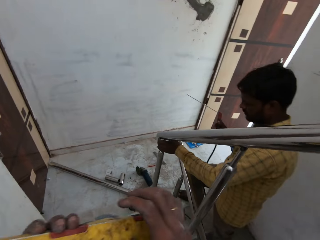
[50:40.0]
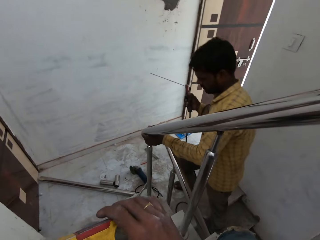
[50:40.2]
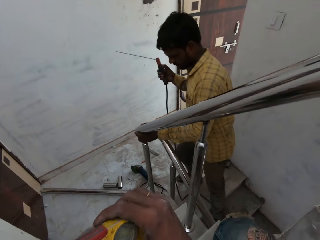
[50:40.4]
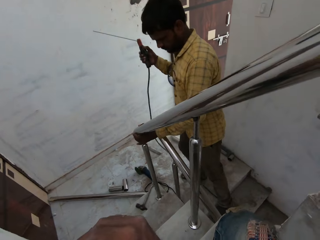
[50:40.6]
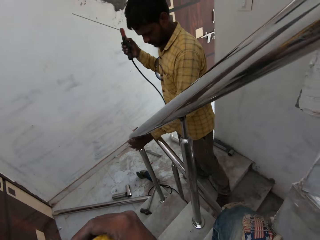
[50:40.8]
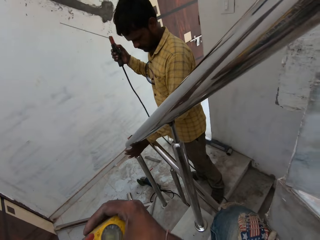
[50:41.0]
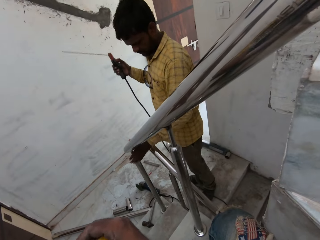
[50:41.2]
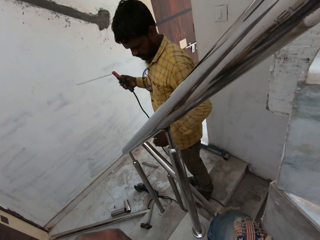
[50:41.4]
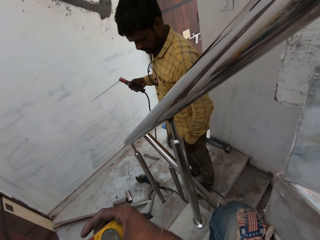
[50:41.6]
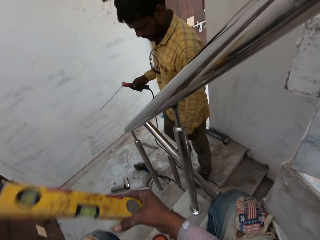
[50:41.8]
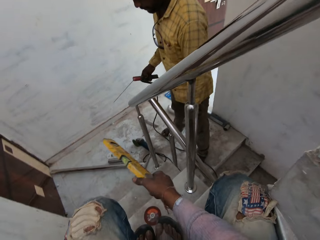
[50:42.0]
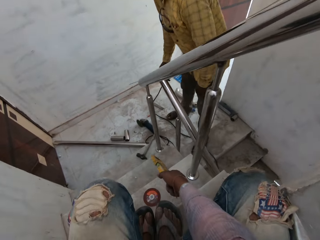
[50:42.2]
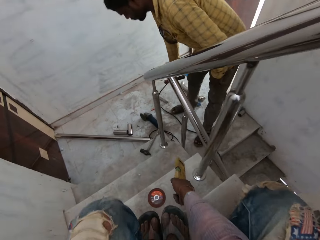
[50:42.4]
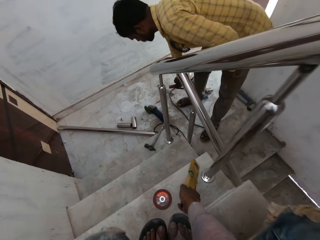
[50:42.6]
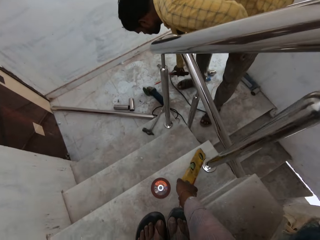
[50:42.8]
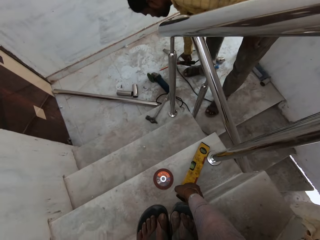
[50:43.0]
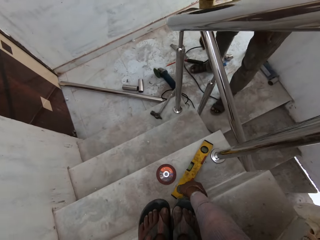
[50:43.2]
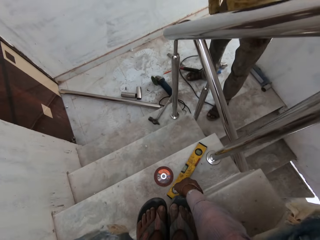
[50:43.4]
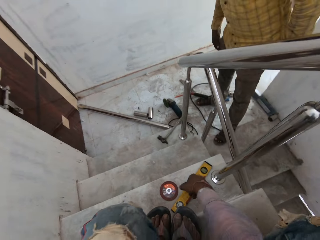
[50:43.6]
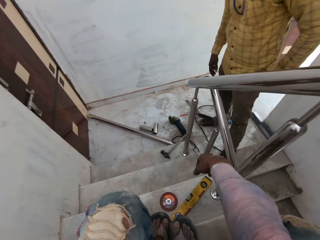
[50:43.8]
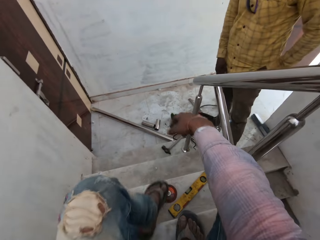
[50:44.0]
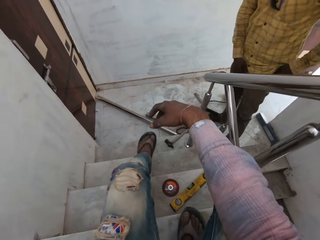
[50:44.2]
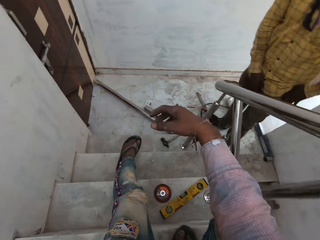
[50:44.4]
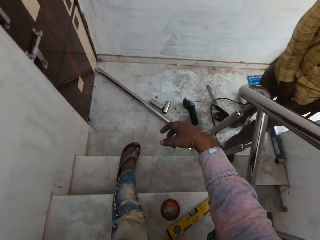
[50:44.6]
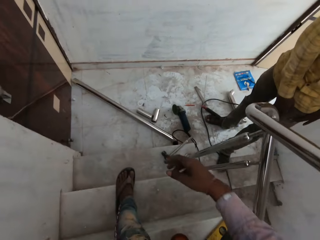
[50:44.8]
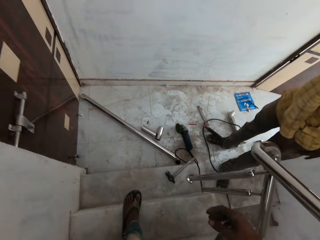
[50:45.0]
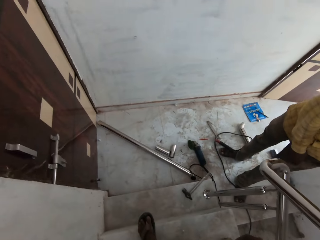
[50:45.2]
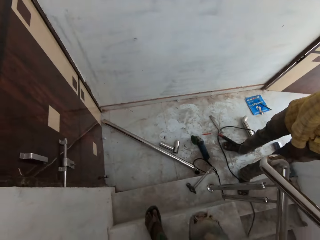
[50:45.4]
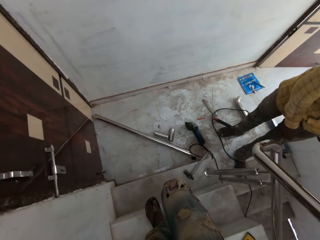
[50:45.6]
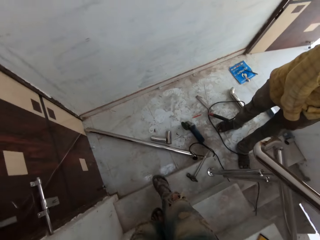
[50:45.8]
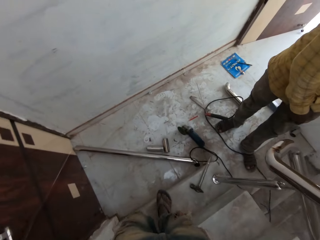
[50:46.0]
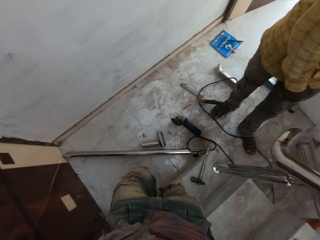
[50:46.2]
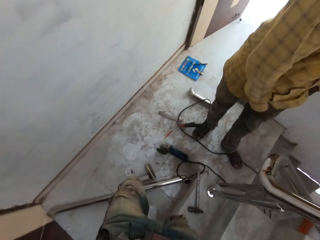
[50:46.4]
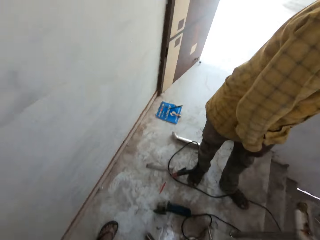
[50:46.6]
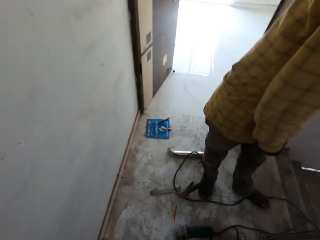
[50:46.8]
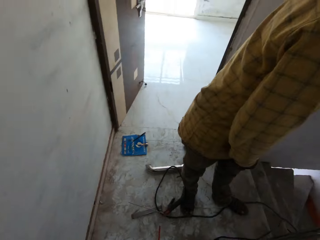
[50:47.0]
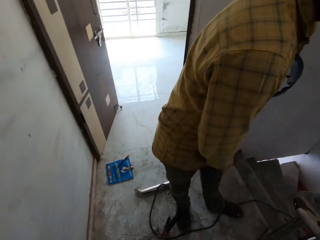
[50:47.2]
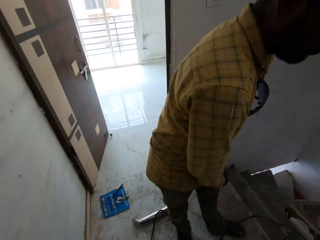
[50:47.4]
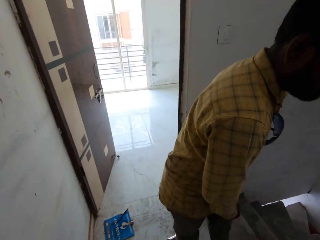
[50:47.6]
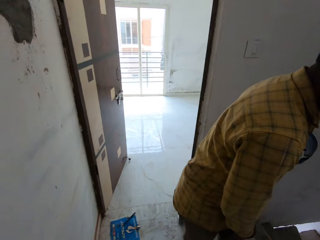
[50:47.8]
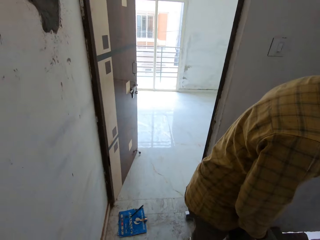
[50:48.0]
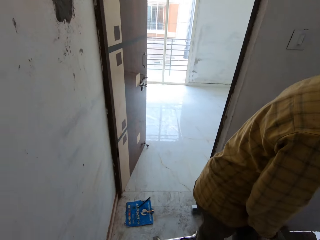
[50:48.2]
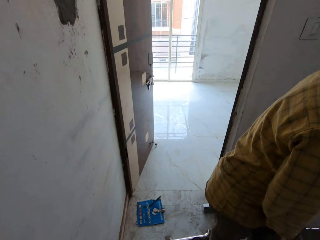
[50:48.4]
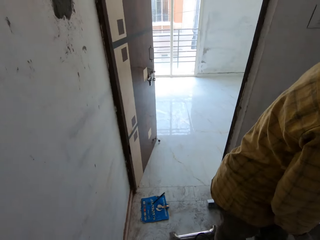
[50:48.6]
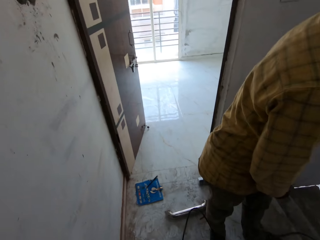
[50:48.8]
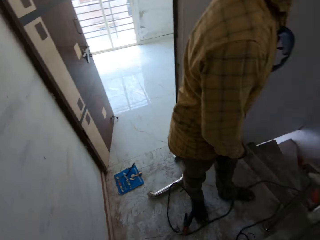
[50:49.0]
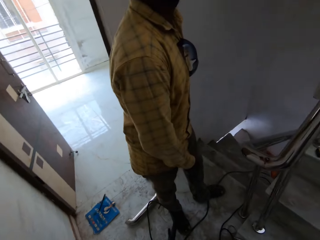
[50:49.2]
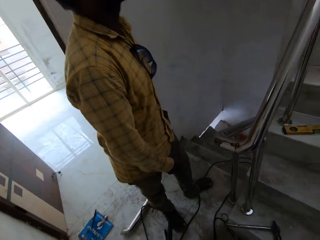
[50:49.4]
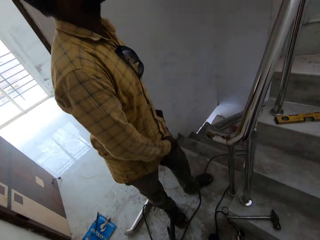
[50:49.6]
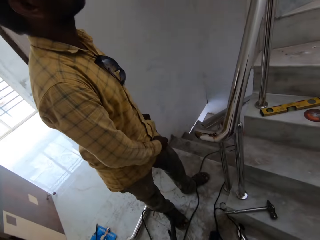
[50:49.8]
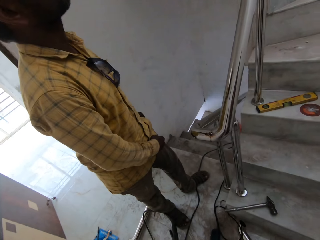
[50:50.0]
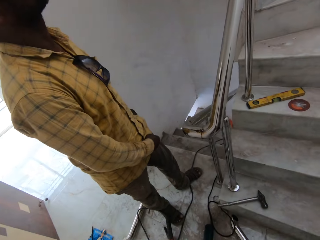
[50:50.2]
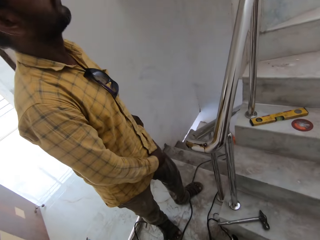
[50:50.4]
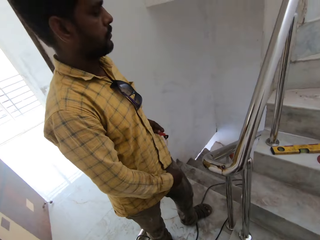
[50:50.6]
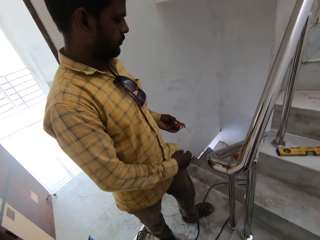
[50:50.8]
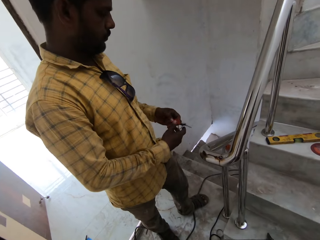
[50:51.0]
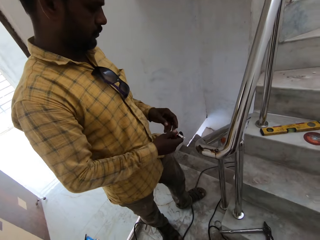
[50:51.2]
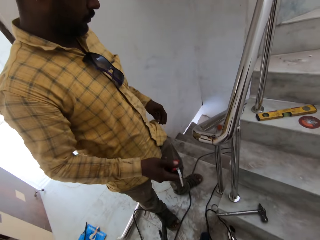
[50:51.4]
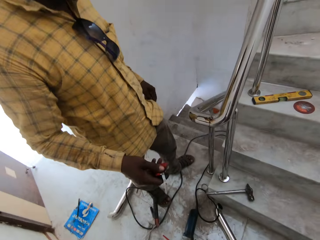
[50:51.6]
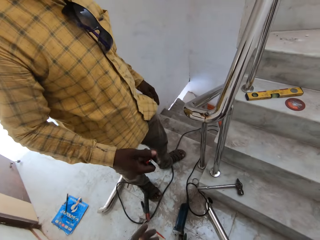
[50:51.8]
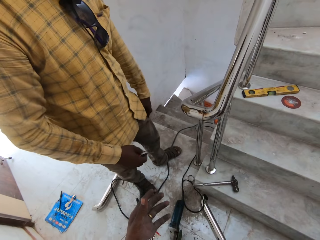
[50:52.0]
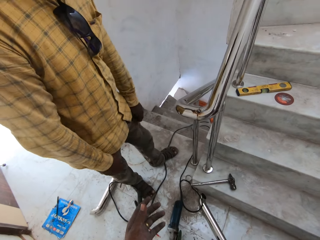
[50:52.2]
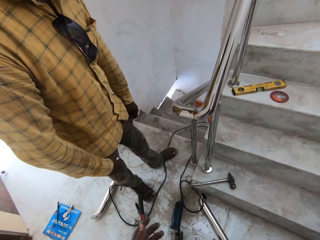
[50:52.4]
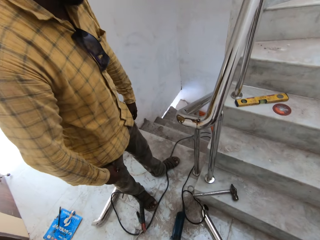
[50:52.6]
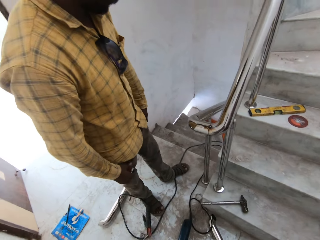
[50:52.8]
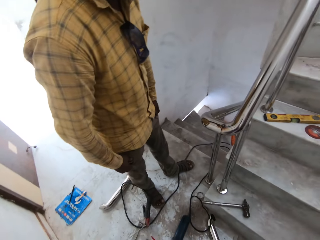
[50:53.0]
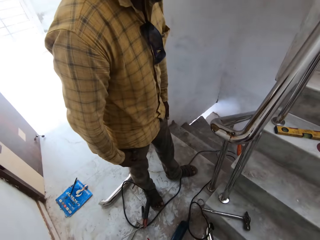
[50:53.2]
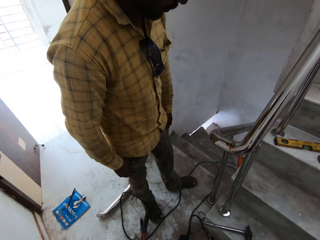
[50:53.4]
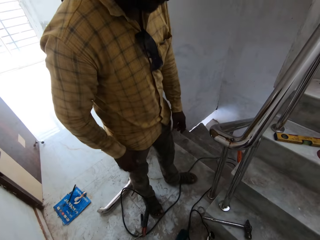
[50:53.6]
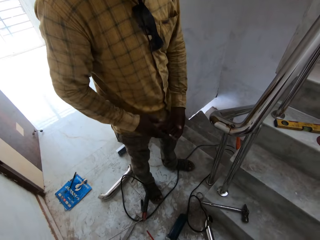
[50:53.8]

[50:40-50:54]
The camera wearer moves the spirit level. He holds the spirit level with both hands. He drops the spirit level on the staircase with his right hand. A man drops the welding torch in his right hand on the staircase landing. The camera wearer climbs down the stairs. He walks in the house. He looks around. The man picks a key from his trousers pocket with his left hand. He passes the key from his left hand to his right hand. He touches his trousers pockets with both hands.

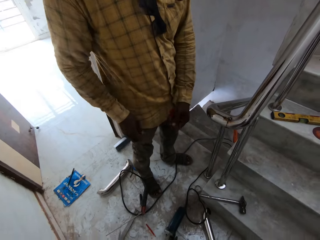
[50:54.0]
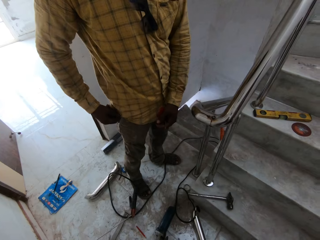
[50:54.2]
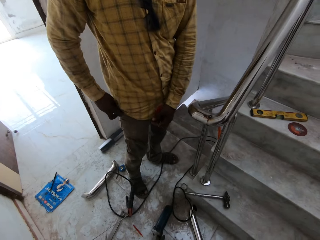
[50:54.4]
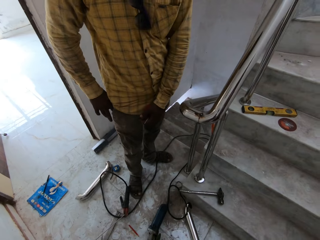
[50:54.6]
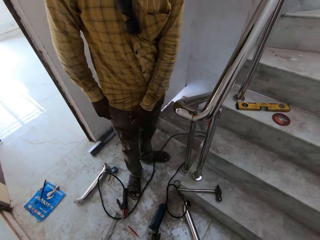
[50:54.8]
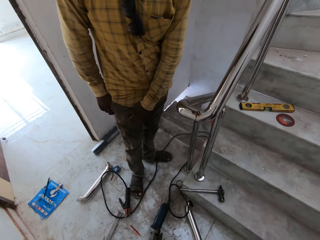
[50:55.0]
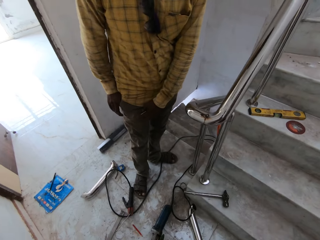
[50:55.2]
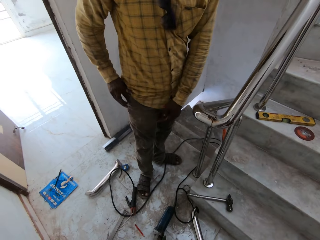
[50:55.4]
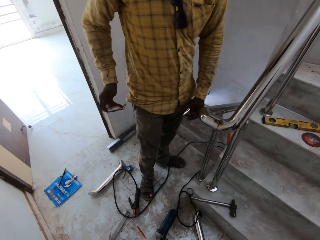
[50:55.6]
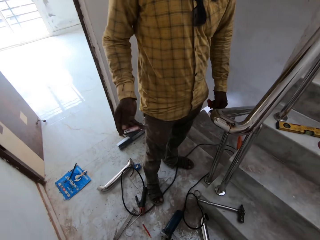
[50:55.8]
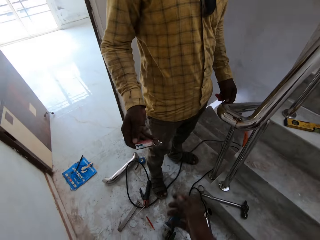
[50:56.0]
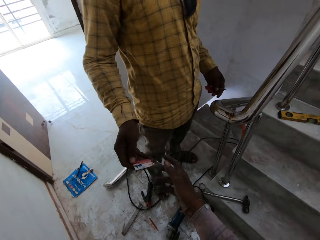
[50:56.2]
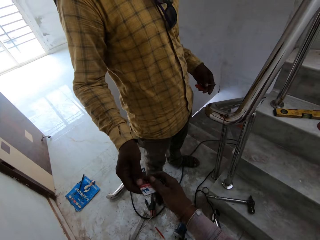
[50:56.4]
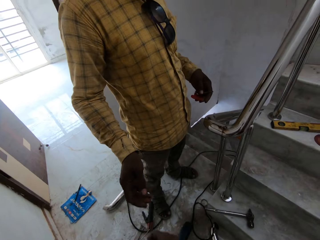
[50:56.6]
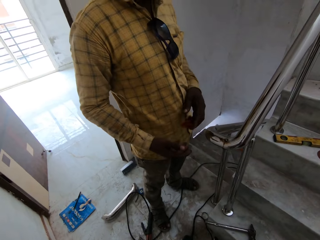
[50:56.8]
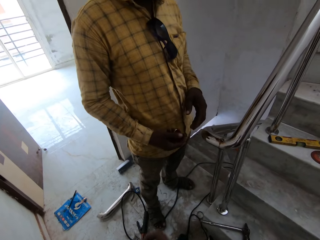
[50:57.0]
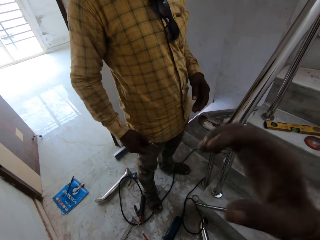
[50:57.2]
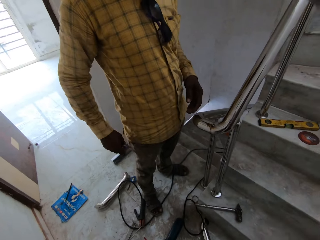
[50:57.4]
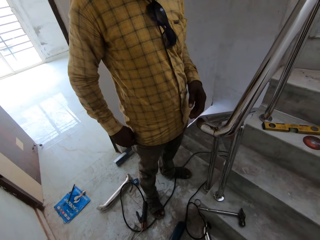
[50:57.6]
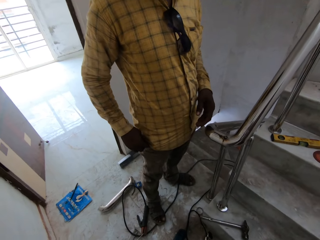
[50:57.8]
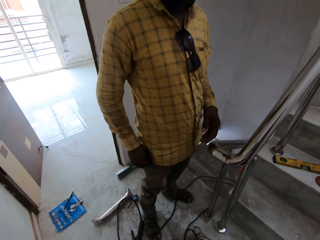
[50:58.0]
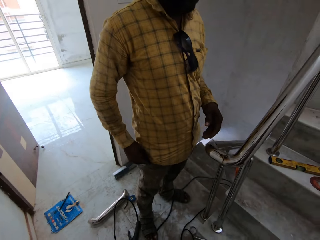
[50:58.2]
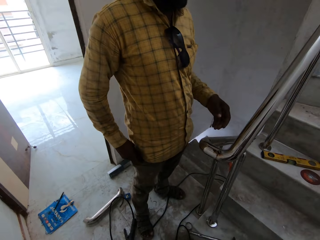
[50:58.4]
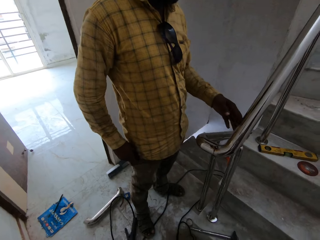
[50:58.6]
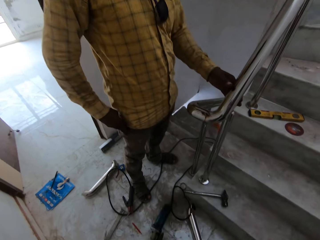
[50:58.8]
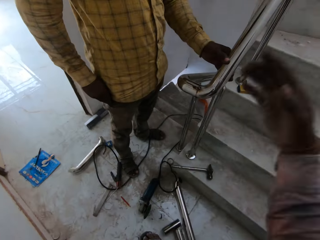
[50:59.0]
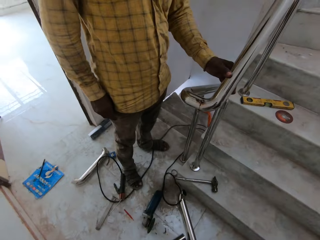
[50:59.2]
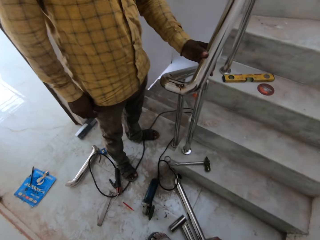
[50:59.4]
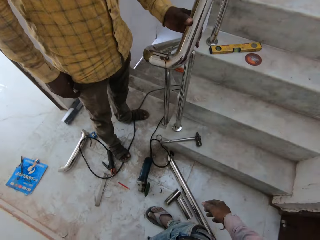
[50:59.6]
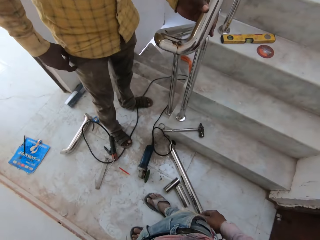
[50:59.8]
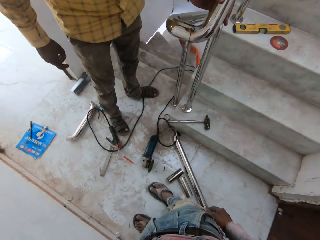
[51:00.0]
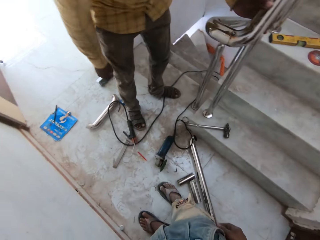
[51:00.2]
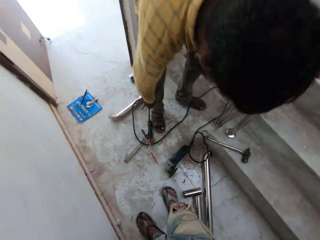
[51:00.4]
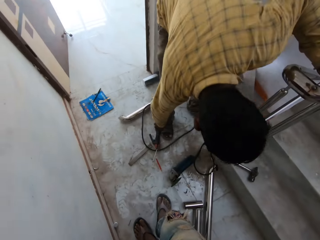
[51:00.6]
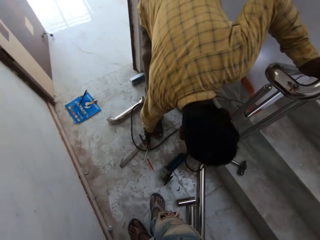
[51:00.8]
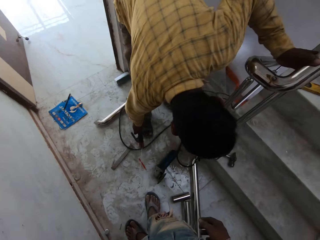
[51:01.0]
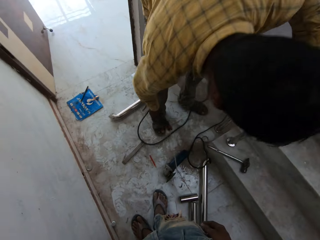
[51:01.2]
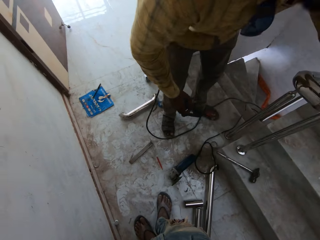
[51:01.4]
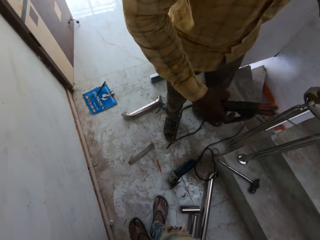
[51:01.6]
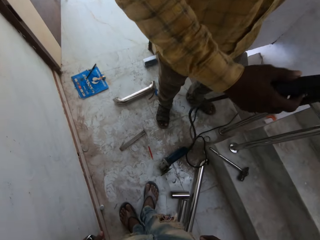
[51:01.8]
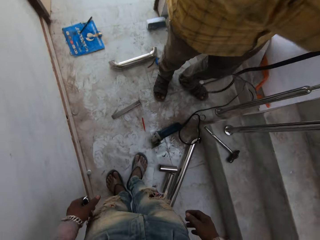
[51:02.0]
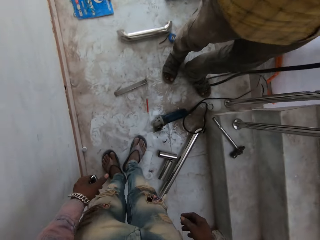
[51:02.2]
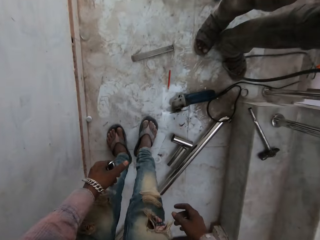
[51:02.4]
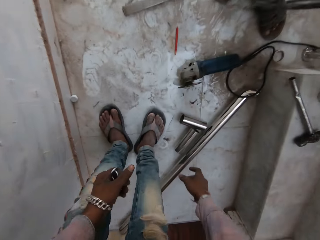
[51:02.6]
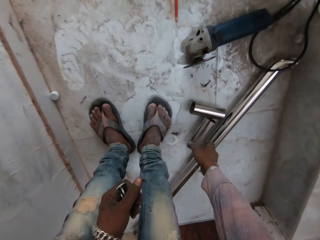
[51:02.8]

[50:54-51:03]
The man passes the key from his right hand to his left hand. The camera wearer looks around. The man picks a key from his trousers pocket with his right hand. He gives the key in his right hand to the camera wearer. He passes the key from his left hand to his right hand. The camera wearer lifts up a hand. They talk with the man. The man puts the key in his right hand in his trousers pocket. He holds the staircase handrail with his left hand, and picks the welding torch from the staircase landing with his right hand.
